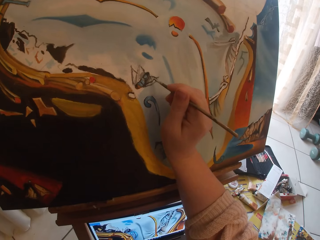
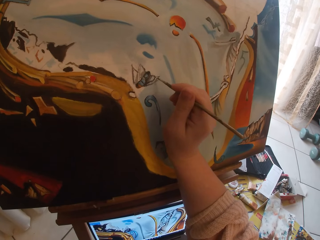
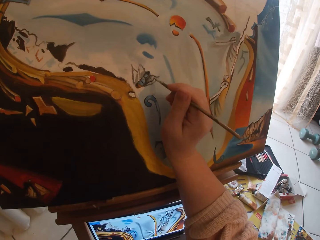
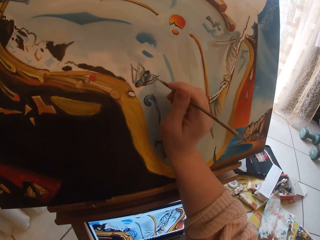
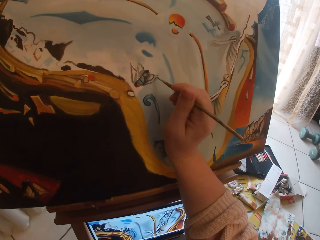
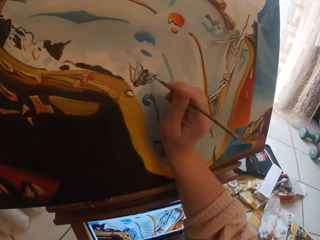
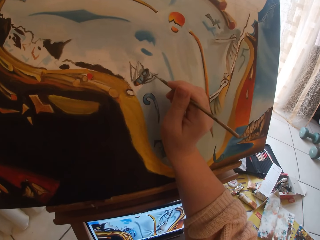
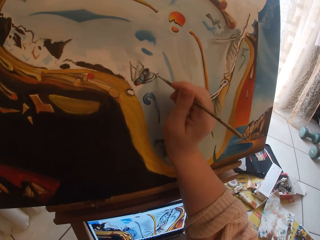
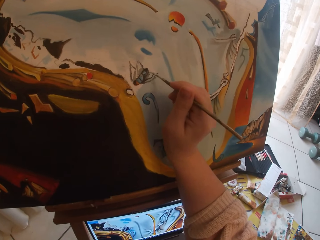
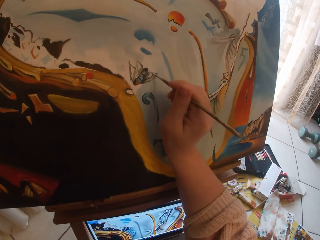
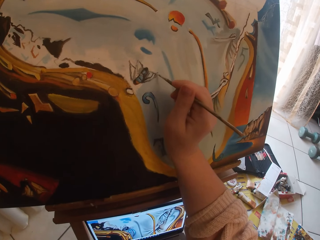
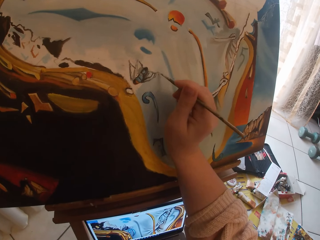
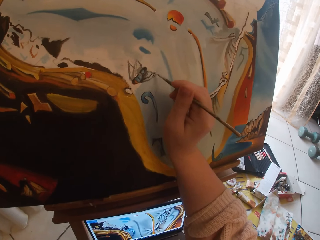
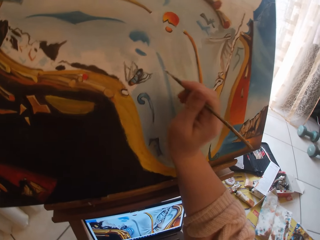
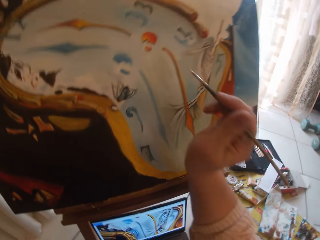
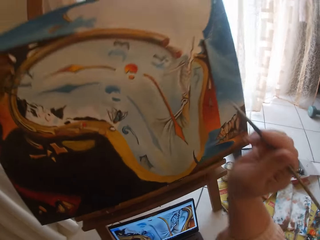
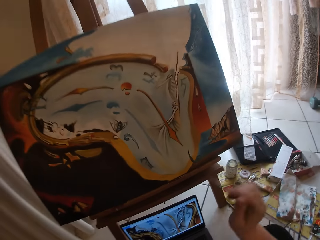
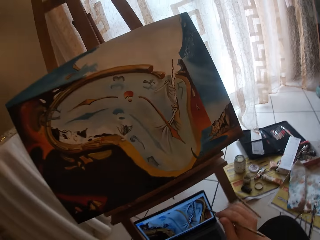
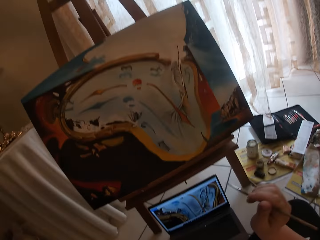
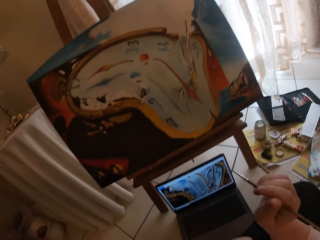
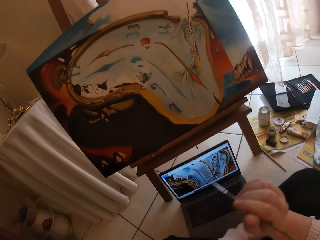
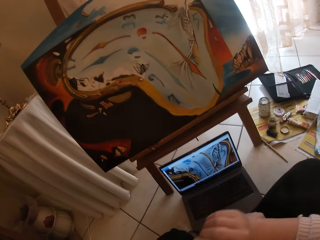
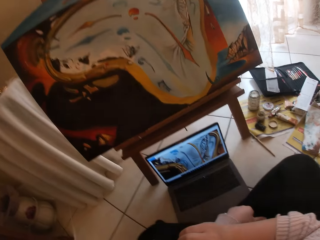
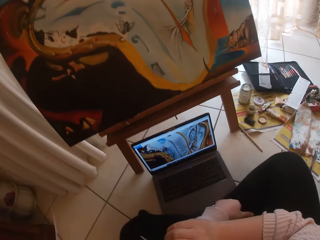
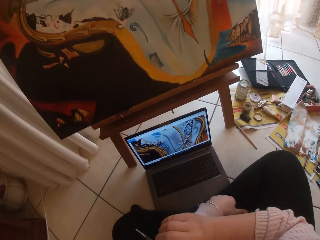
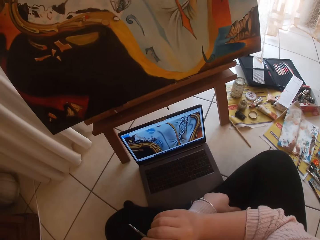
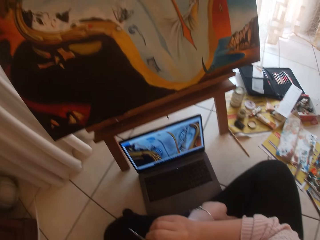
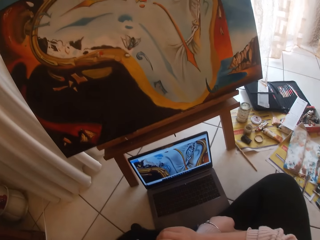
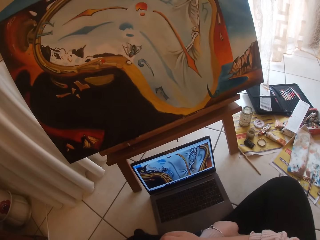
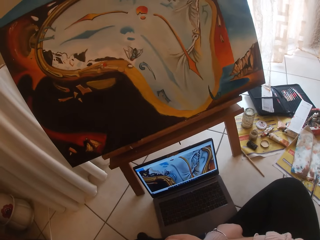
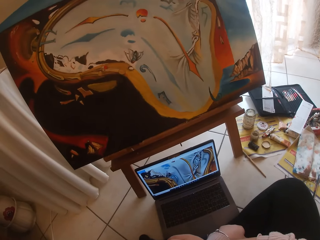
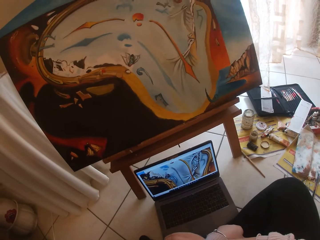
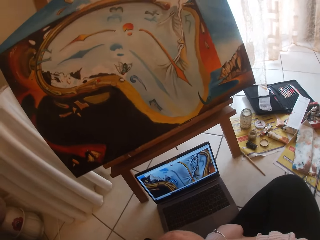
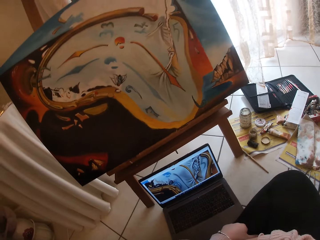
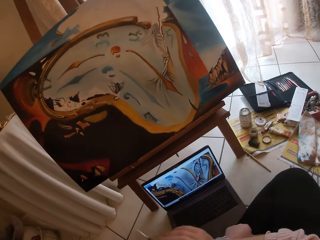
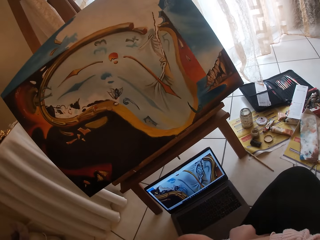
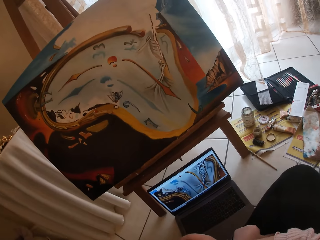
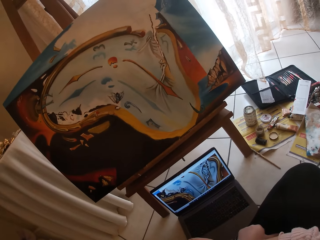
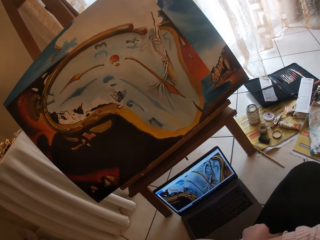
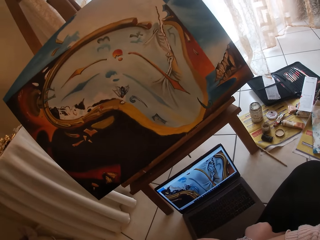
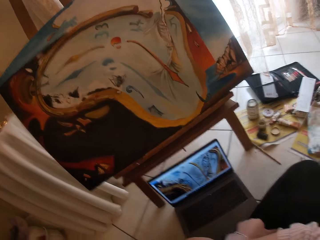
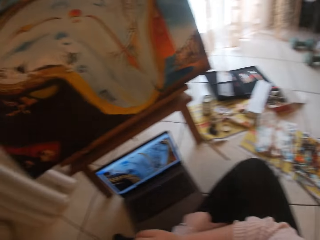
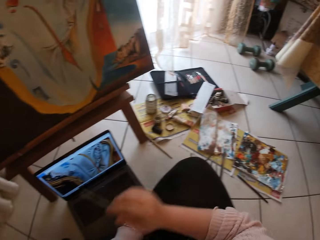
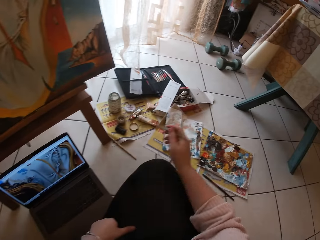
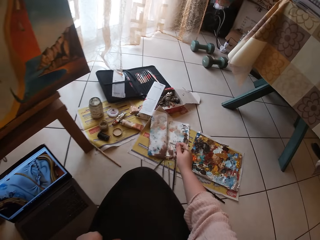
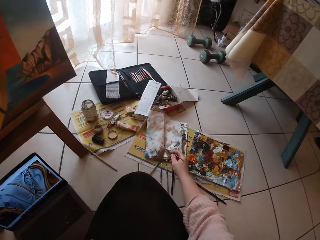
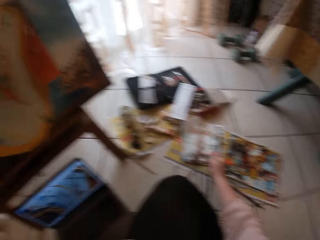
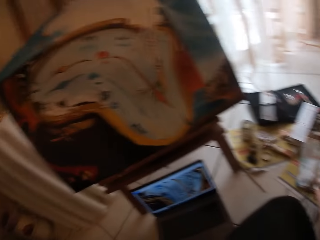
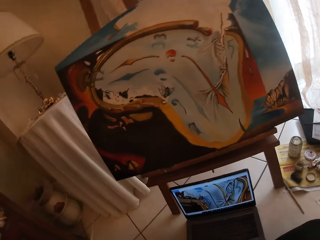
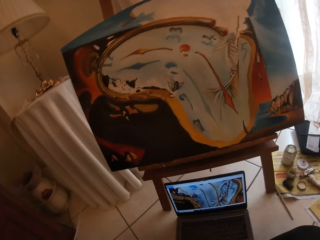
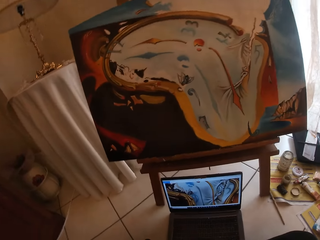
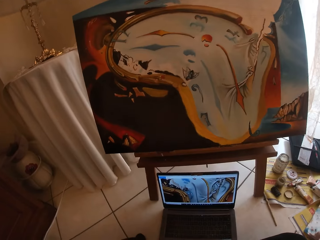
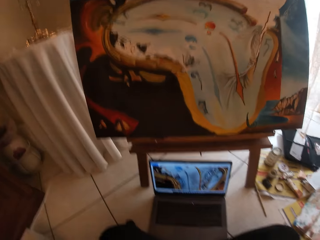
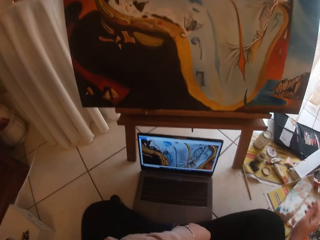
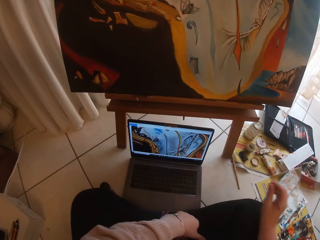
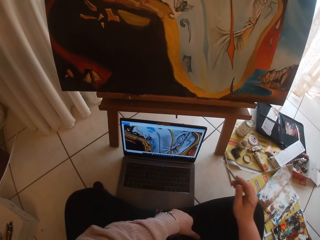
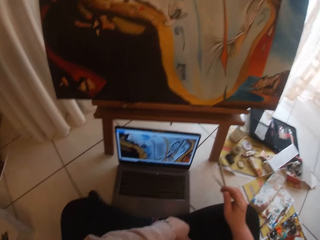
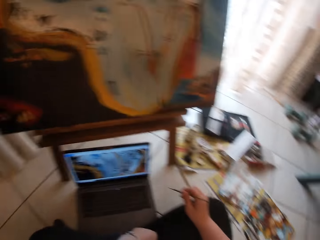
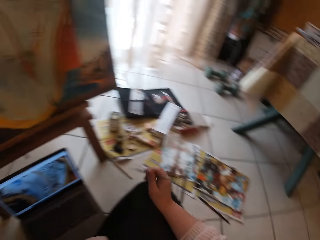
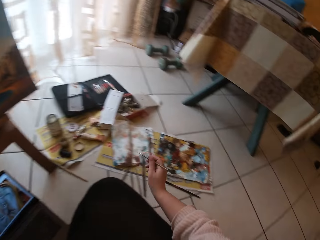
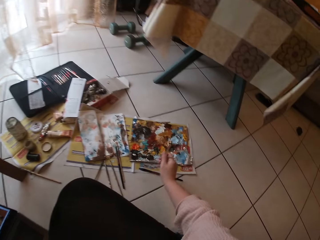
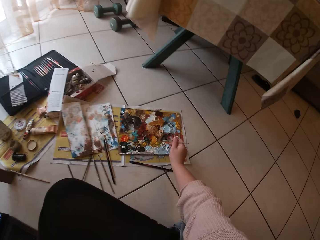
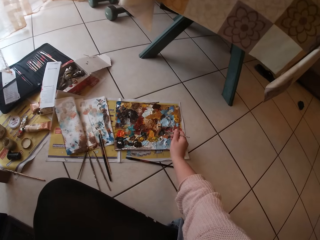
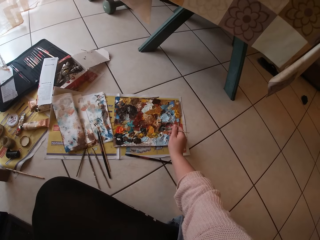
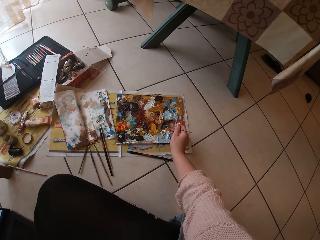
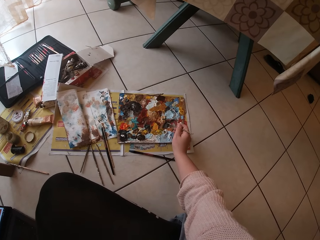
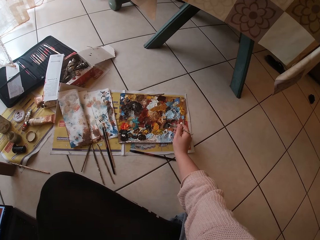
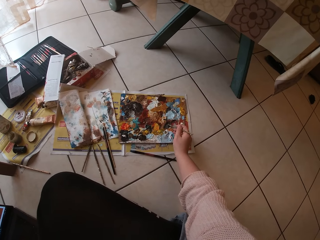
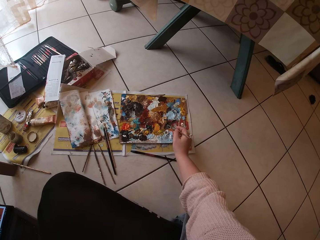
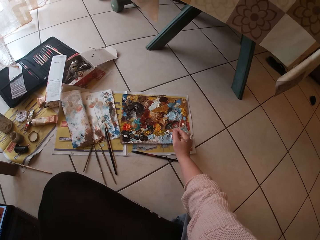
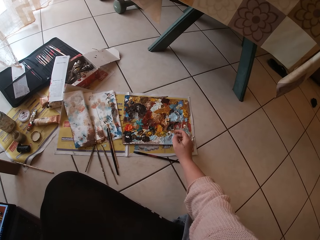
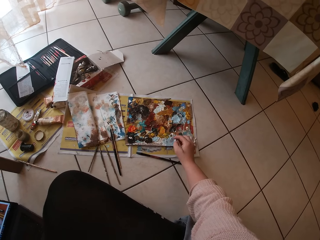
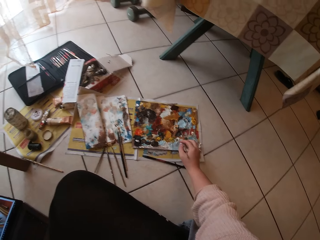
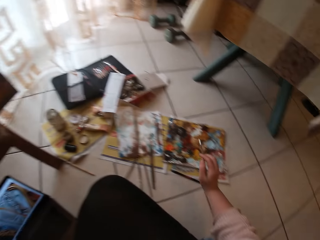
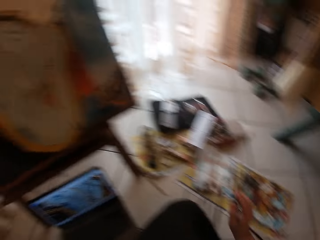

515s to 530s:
The camera wearer looks at the laptop. They brush the paint brush on the paper. They look at the canvas. They hold the paint brush. They swirl the brush on a palette.

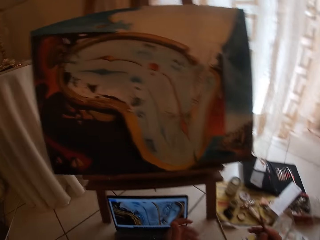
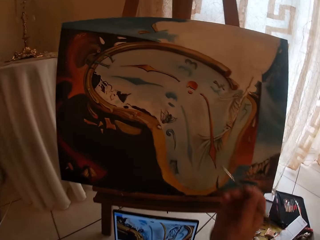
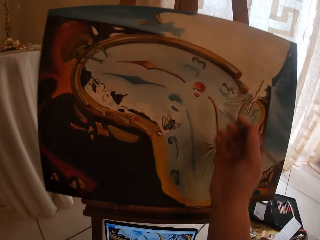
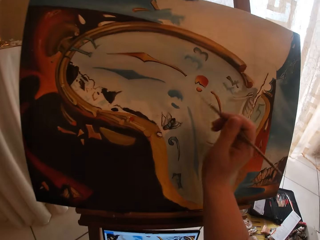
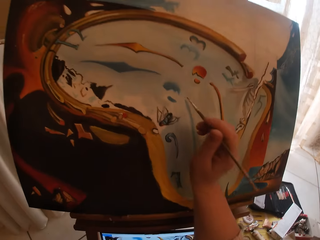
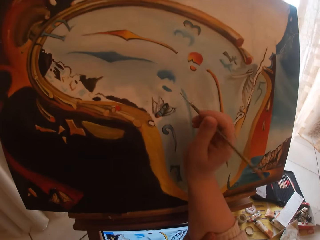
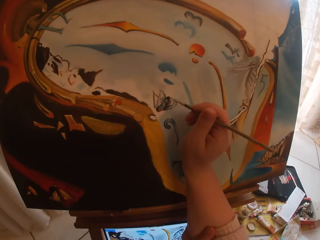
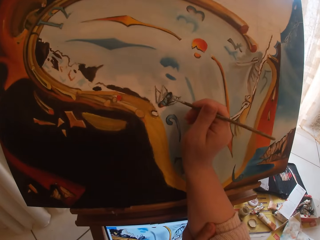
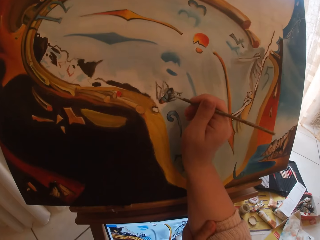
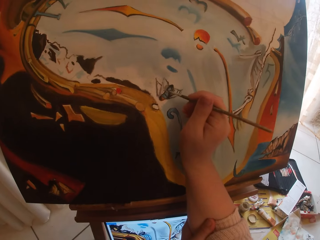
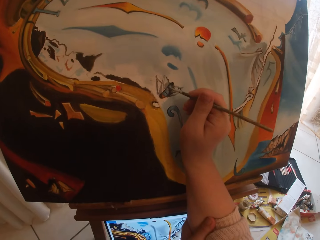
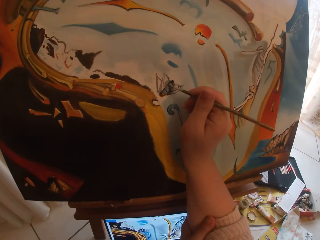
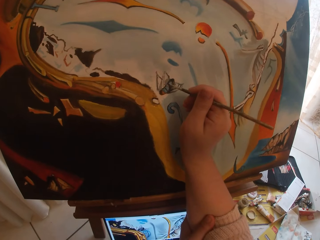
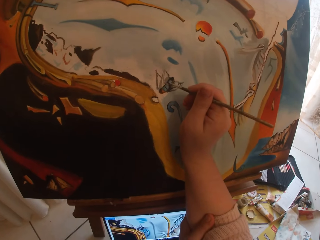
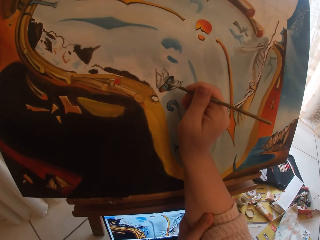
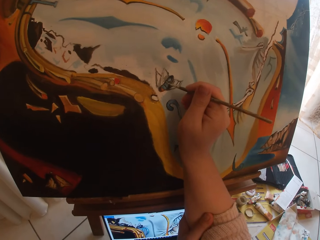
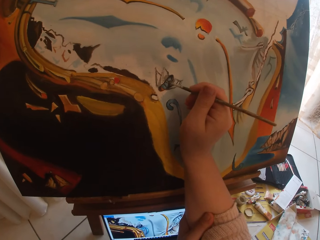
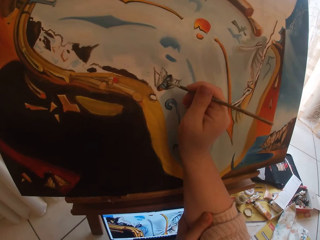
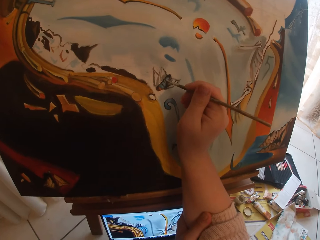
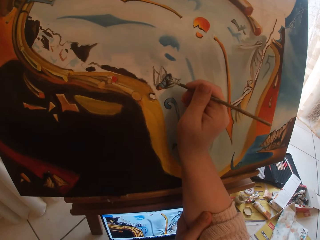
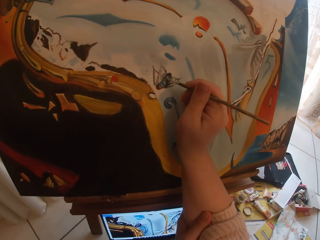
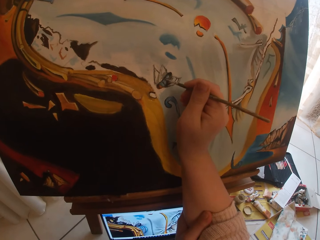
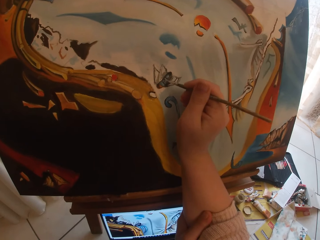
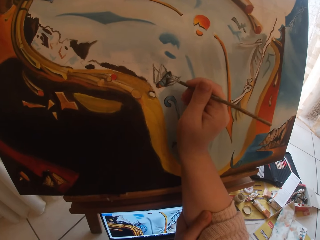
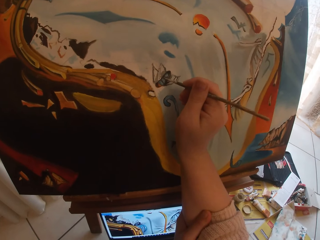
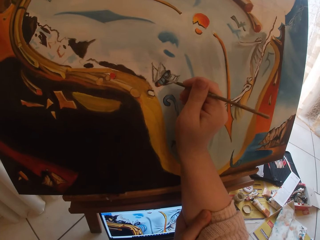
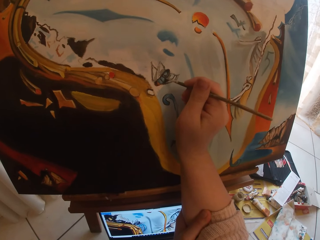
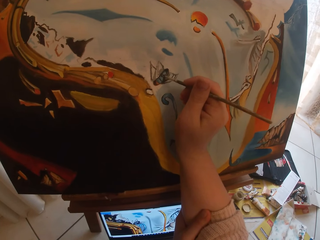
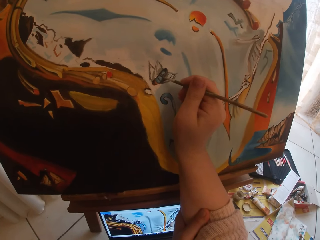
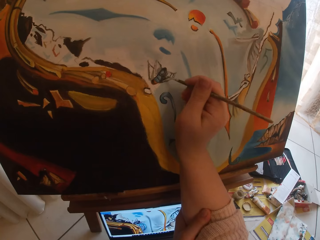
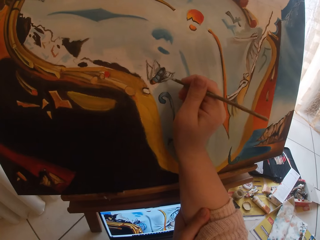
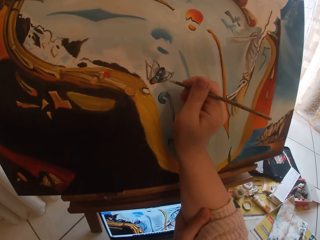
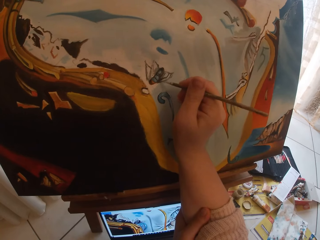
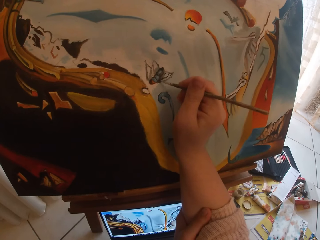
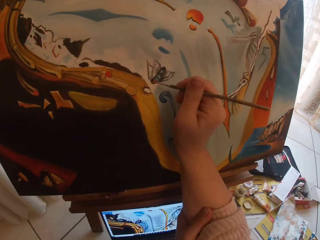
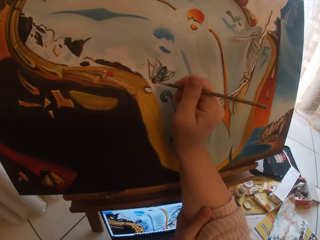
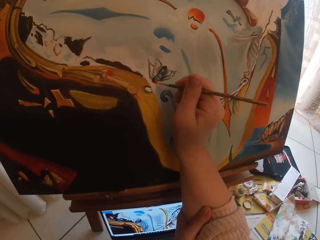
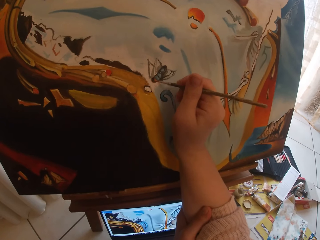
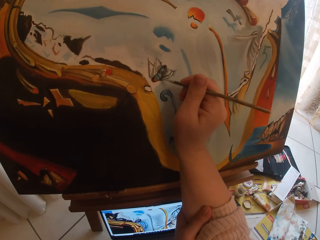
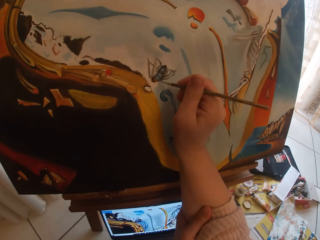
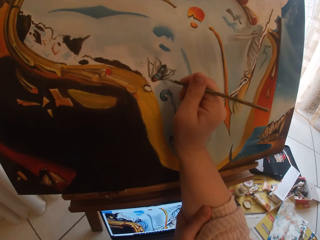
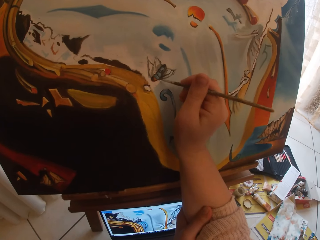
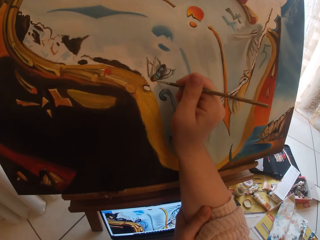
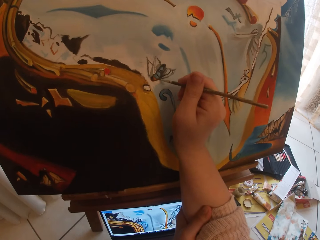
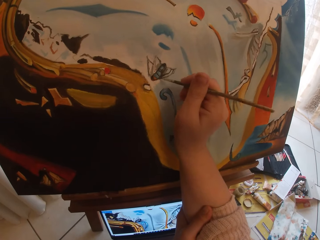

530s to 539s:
The camera wearer paints on the canvas.
